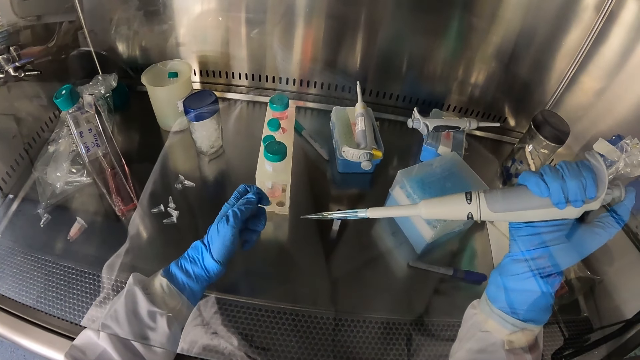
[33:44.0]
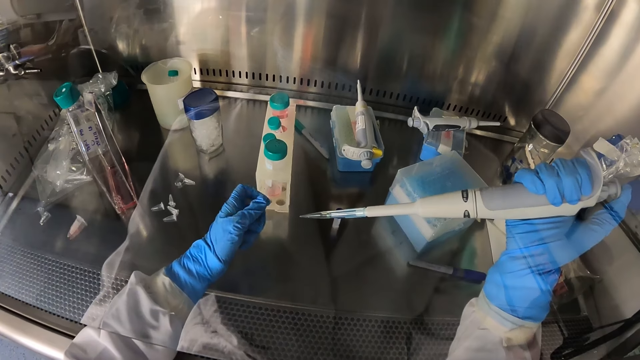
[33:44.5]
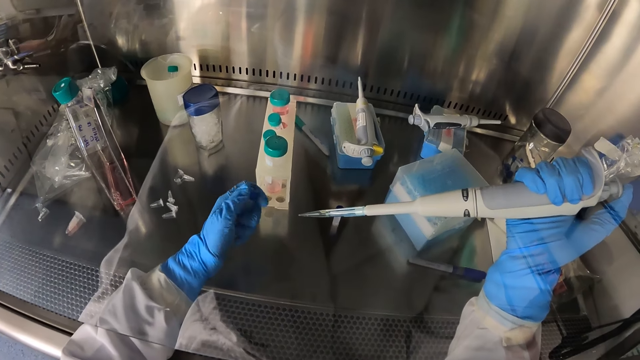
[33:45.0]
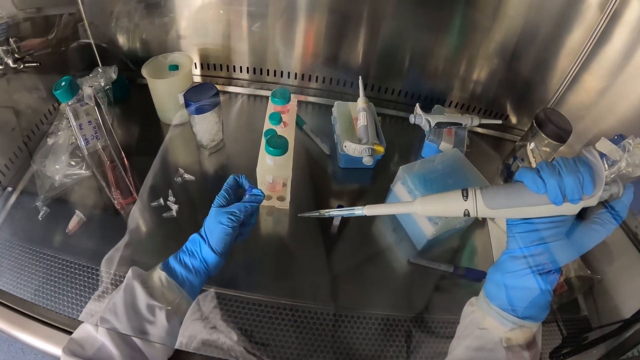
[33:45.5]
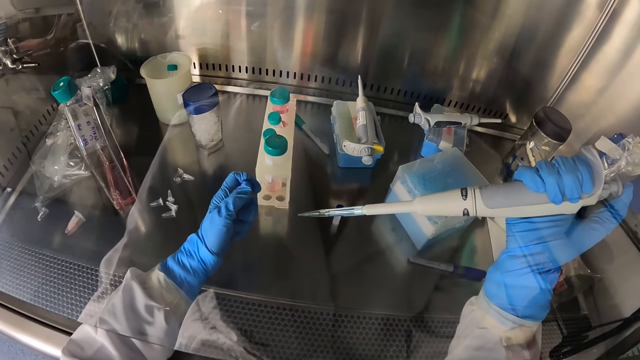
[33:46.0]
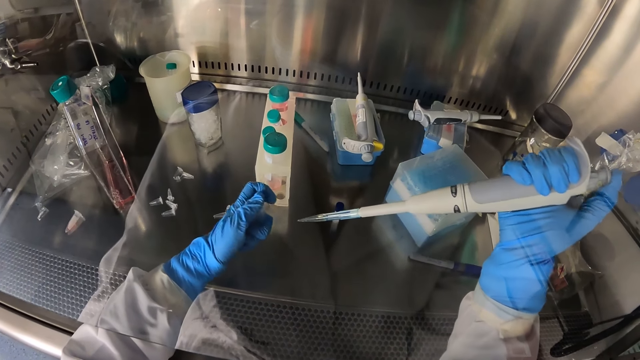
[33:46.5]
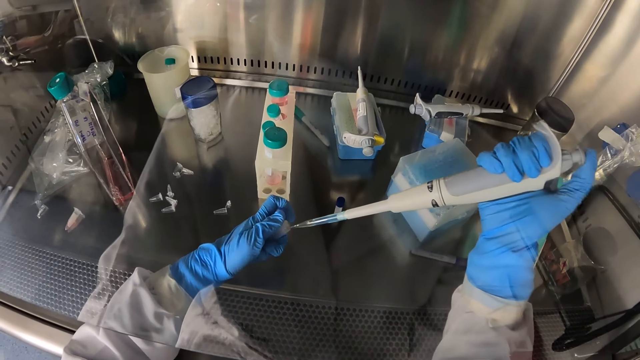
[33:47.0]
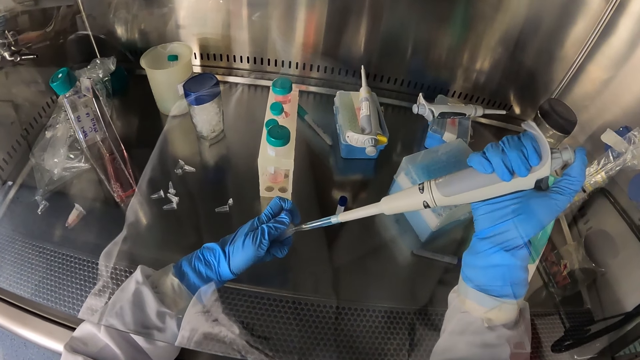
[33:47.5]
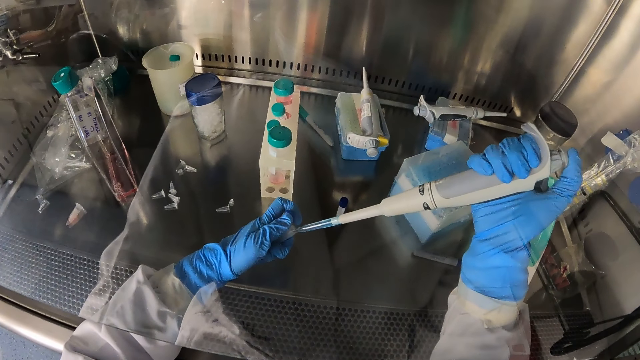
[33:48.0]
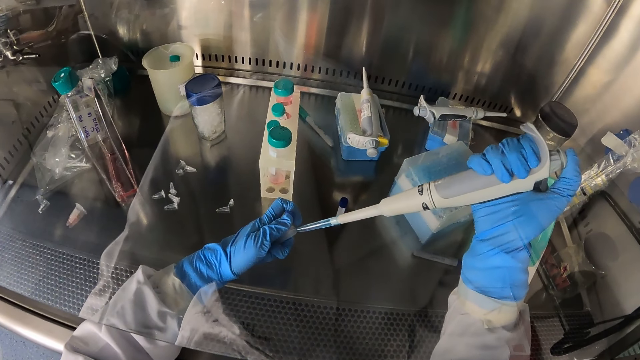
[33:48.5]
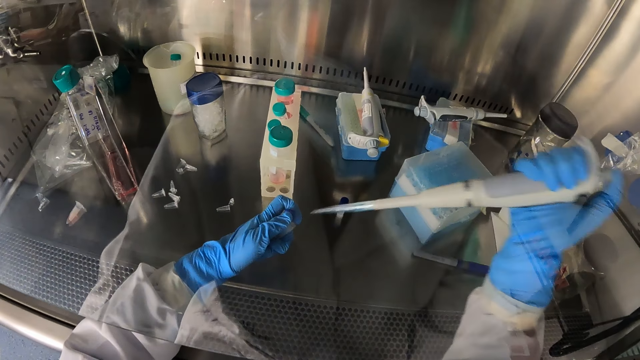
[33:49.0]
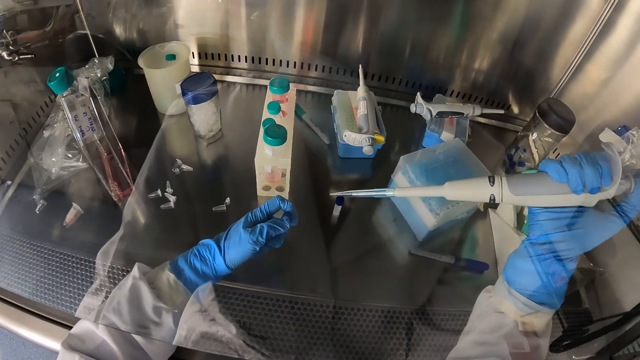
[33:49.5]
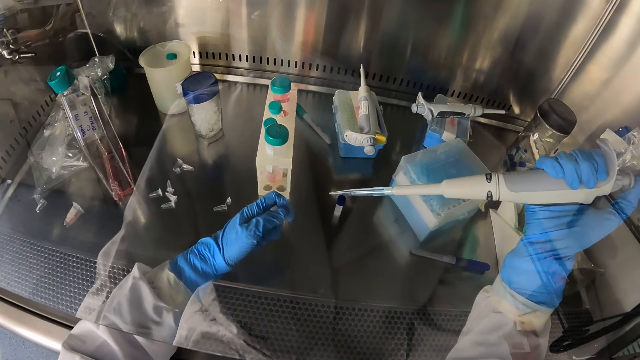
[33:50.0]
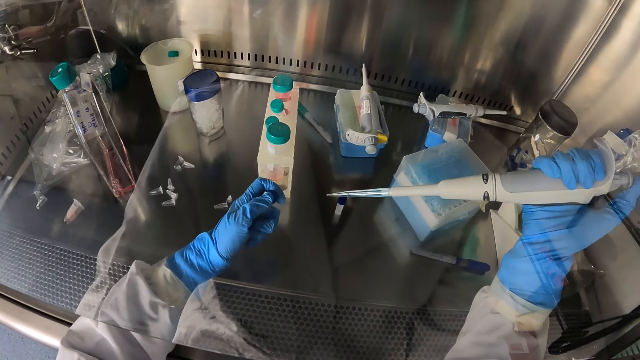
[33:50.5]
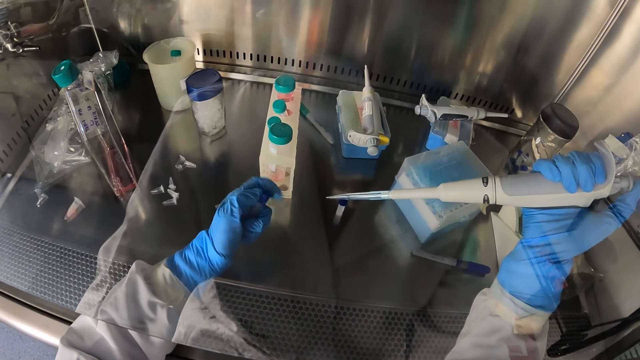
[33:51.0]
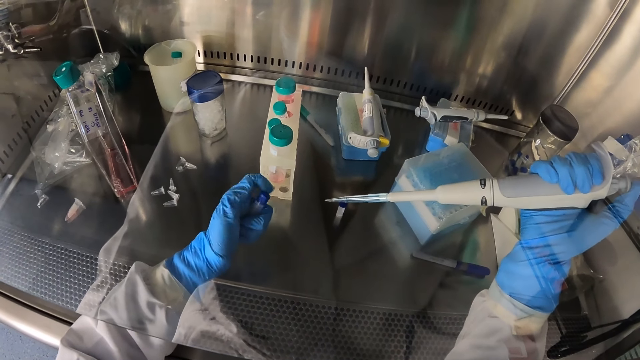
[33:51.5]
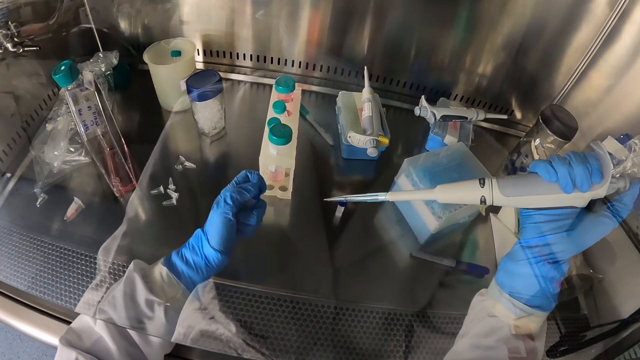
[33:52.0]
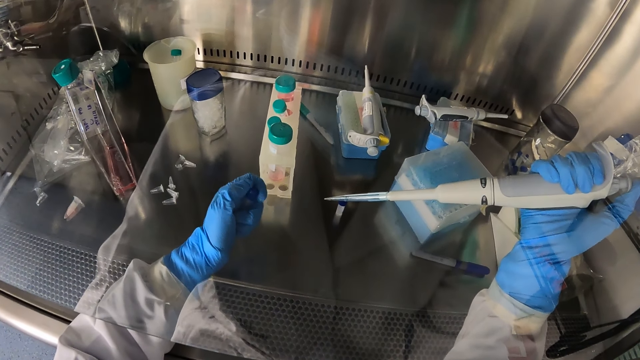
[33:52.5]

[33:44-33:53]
The camera wearer releases the chemicals into the test tube with the micropipette in her right hand. She closes the test tube with her left hand.

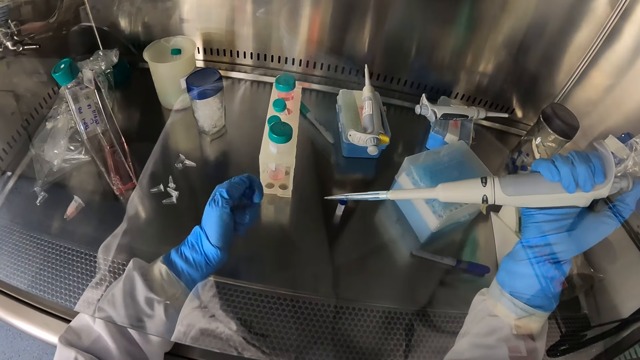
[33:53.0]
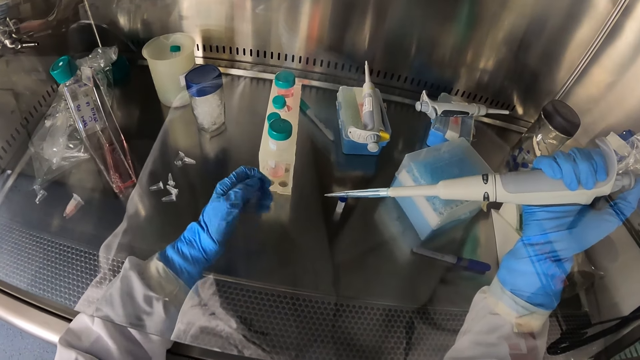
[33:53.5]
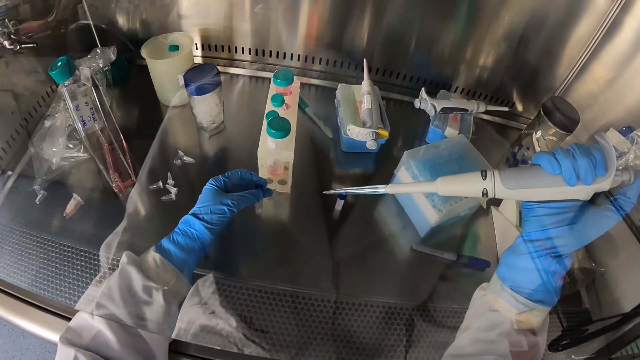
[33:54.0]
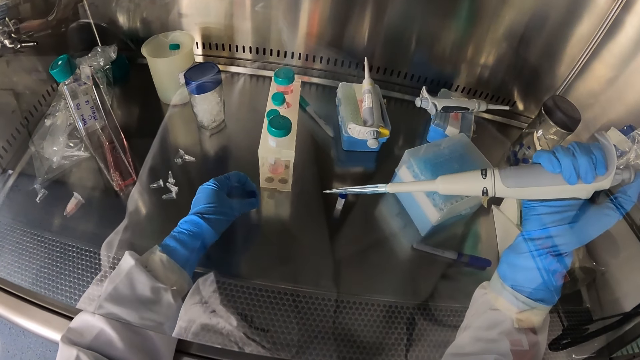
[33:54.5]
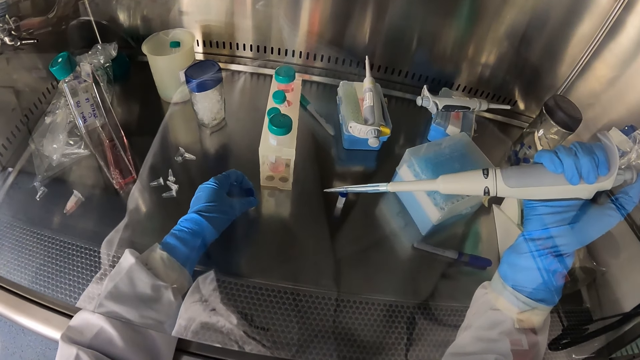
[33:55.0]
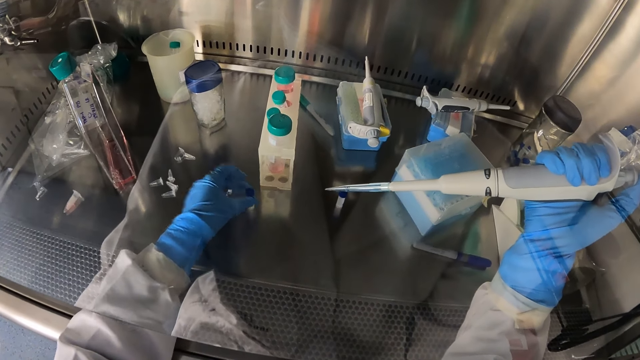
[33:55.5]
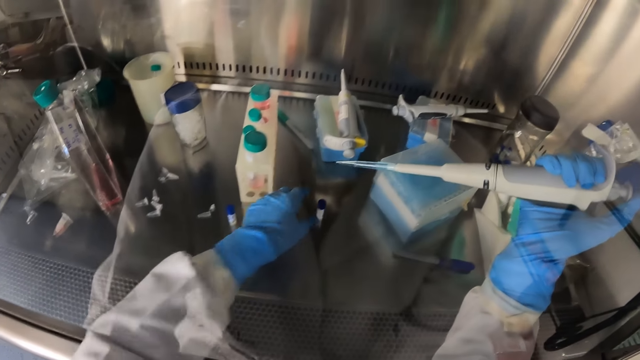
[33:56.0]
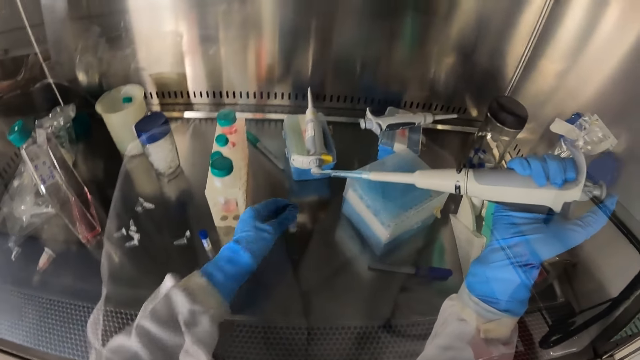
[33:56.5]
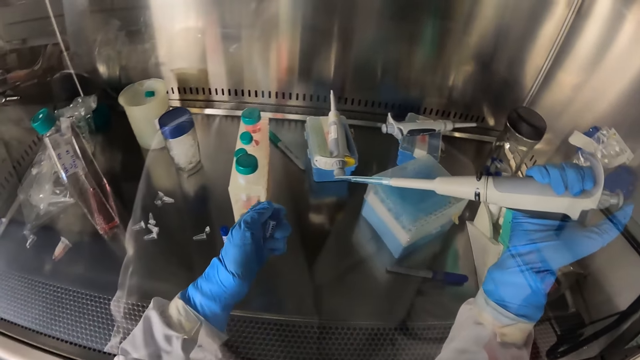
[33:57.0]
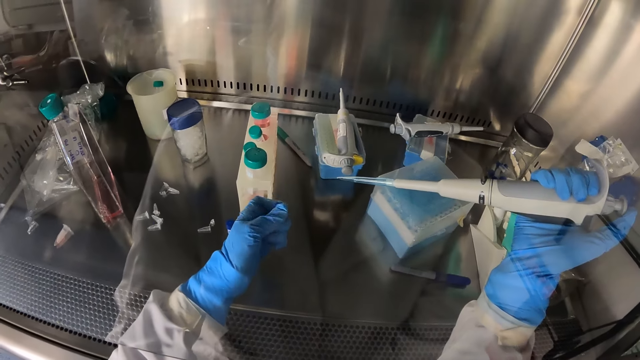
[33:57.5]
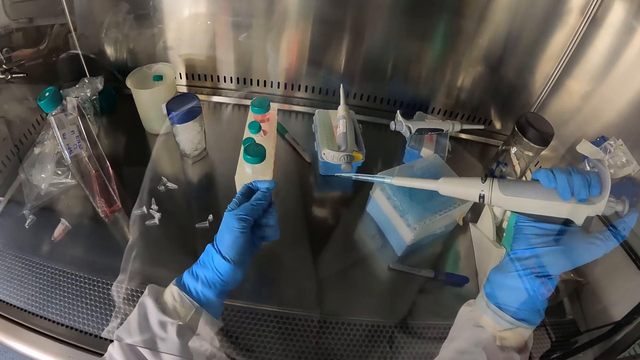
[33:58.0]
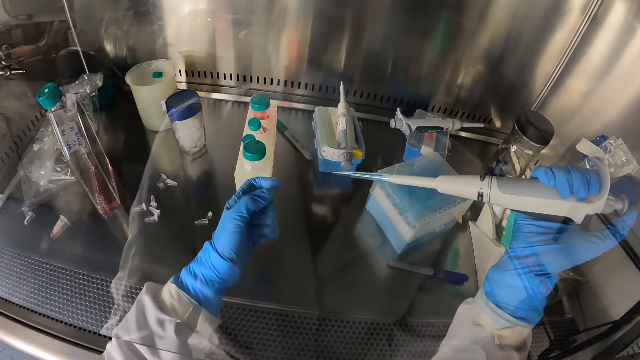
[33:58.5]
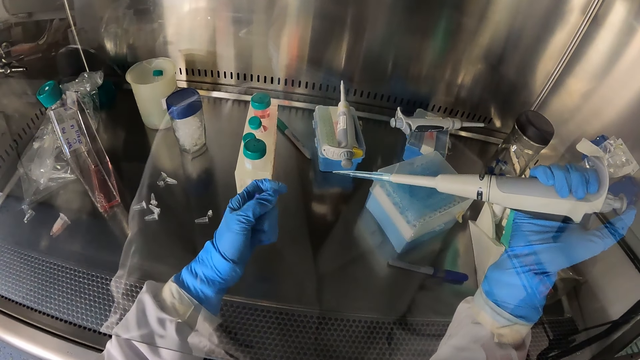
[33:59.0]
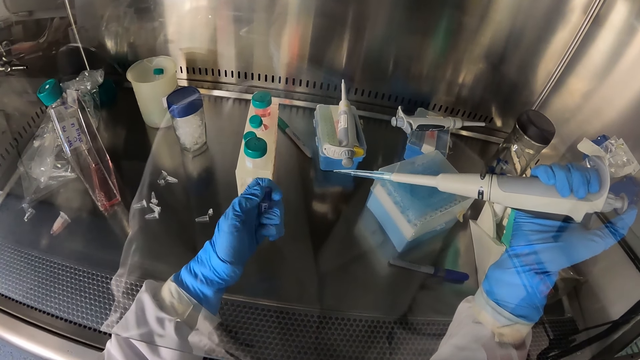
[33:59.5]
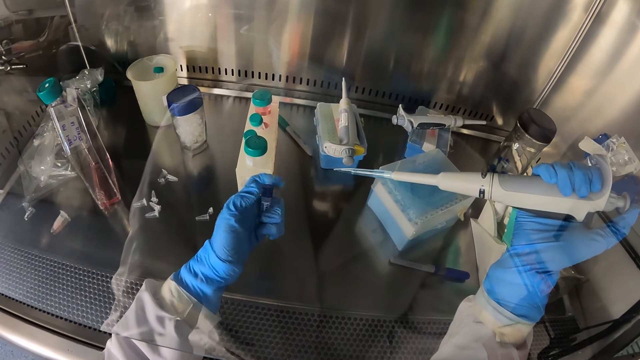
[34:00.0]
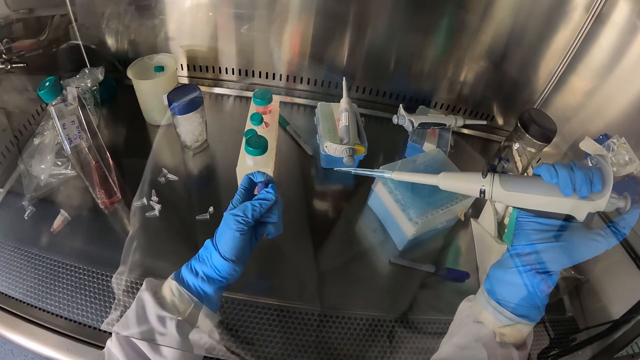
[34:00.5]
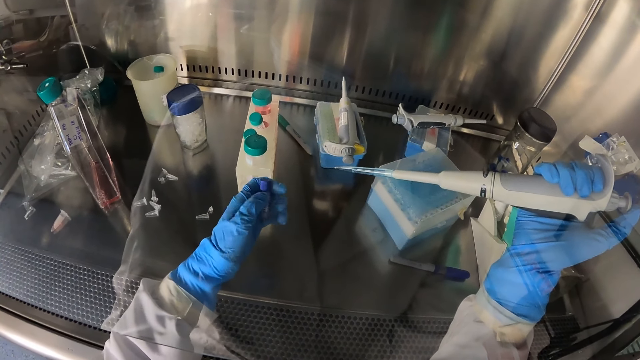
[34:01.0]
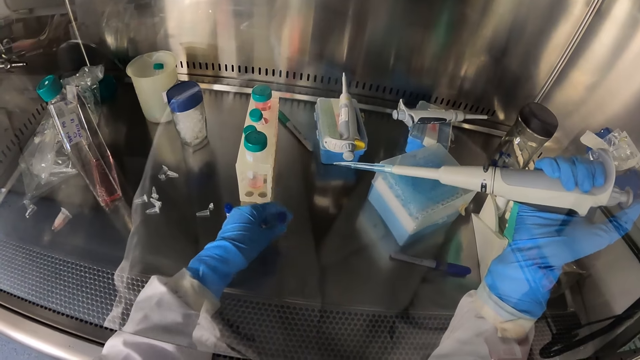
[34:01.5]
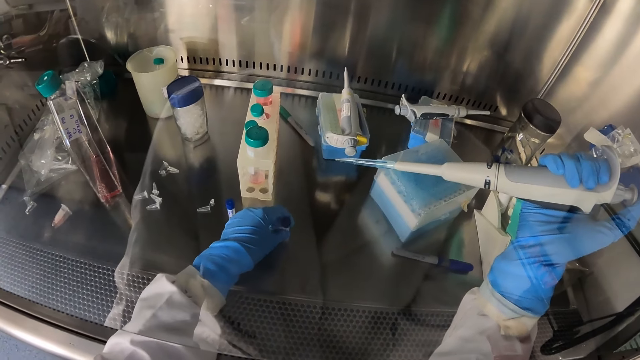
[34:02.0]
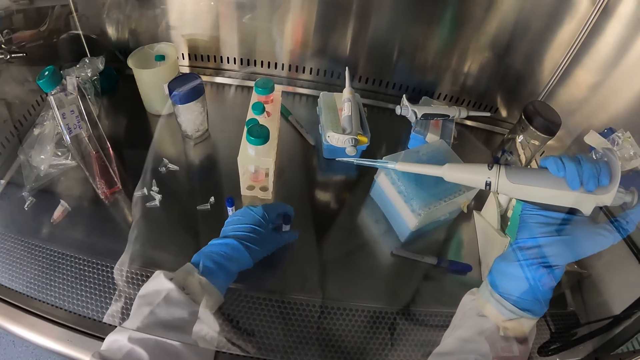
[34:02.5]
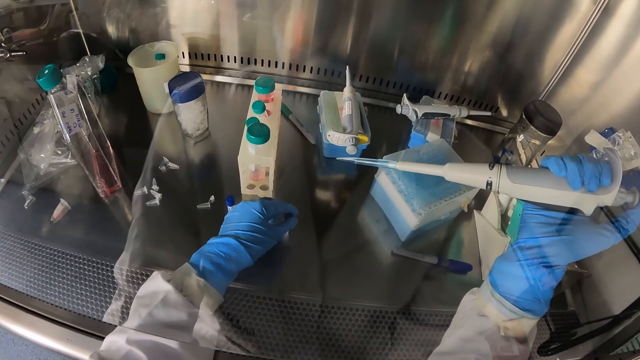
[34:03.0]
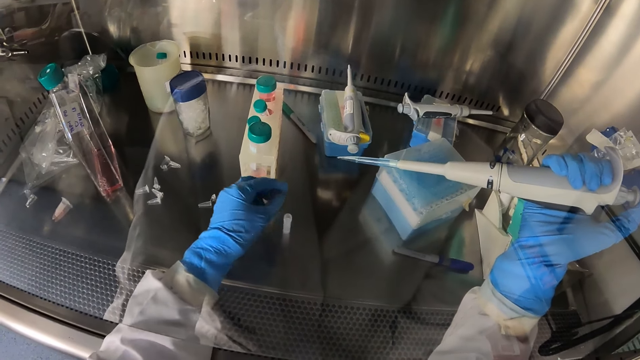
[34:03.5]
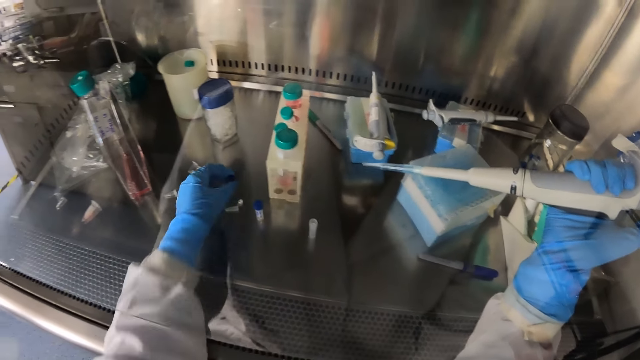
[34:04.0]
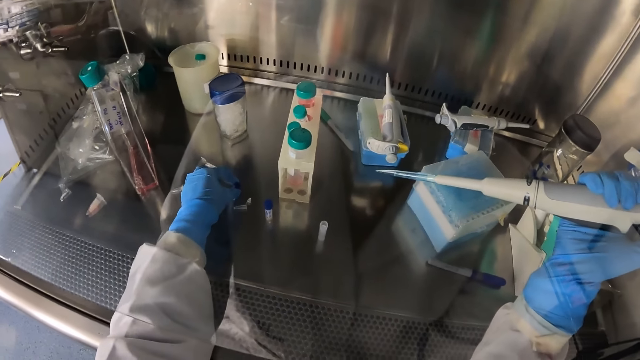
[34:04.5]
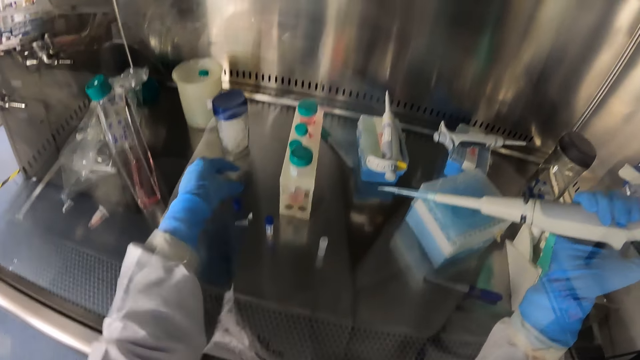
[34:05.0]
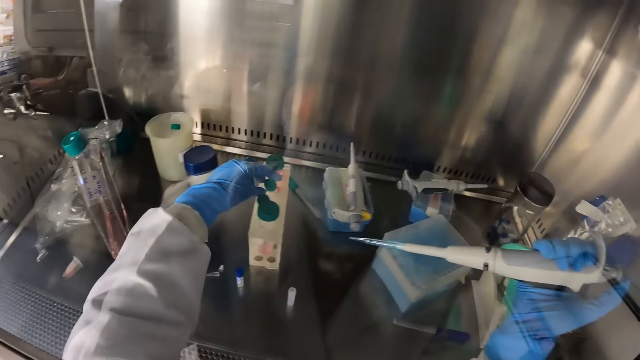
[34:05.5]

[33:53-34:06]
The camera wearer places the test tube in her left hand on the laboratory shelf. She picks up a test tube from the laboratory shelf with her left hand. She opens the test tube with her left hand. She places the test tube in her left hand on the laboratory shelf. She removes the cover of the test tube on the laboratory shelf with her left hand. She places the cover of the test tube in her left hand on the laboratory shelf.
